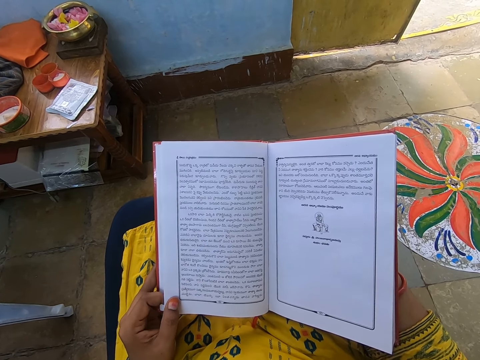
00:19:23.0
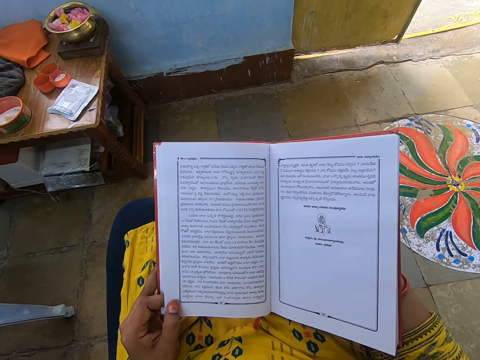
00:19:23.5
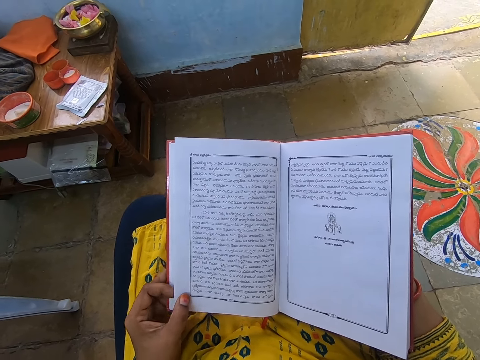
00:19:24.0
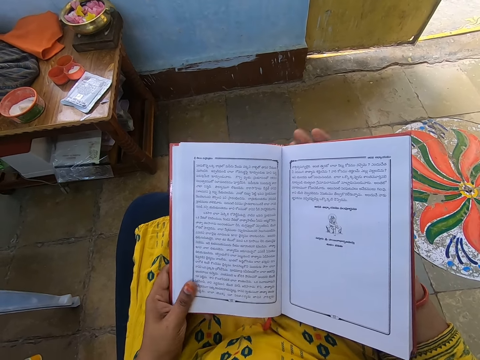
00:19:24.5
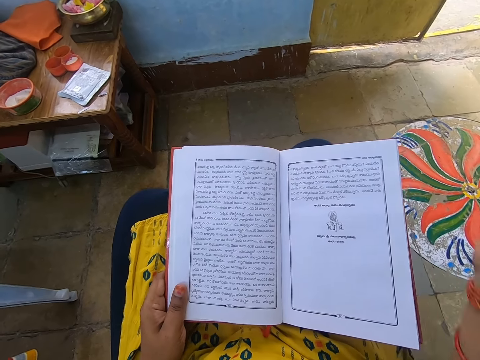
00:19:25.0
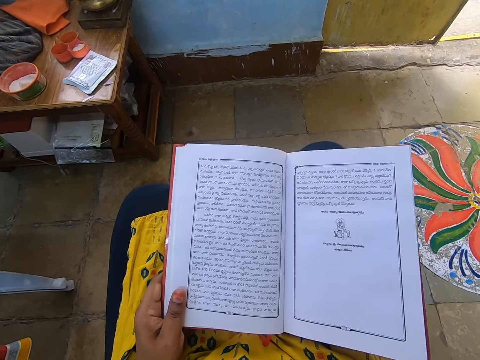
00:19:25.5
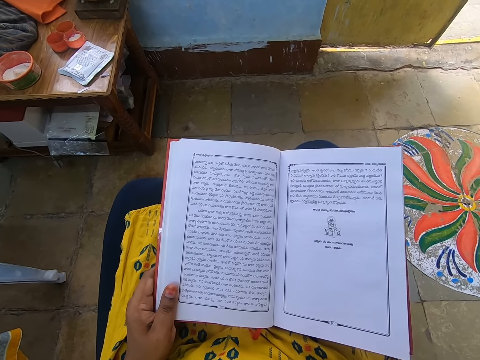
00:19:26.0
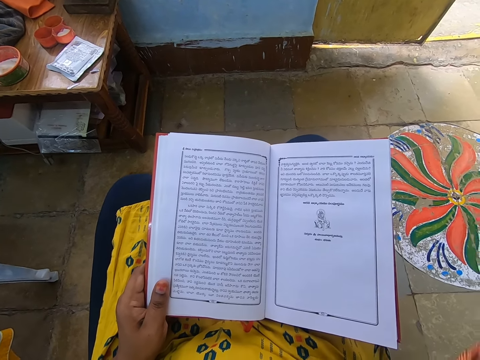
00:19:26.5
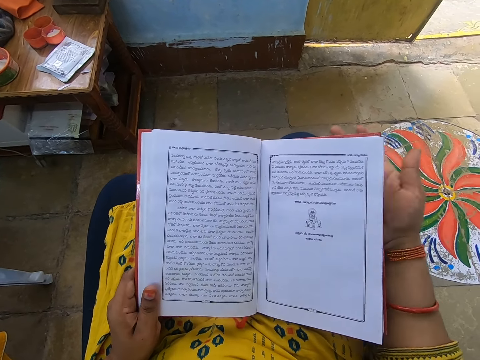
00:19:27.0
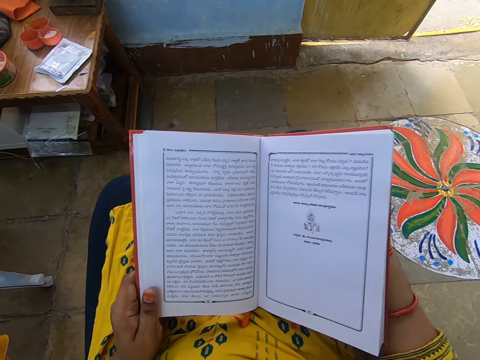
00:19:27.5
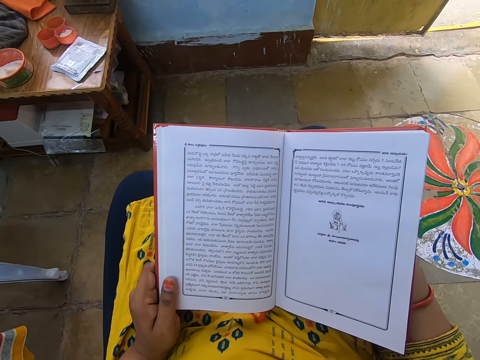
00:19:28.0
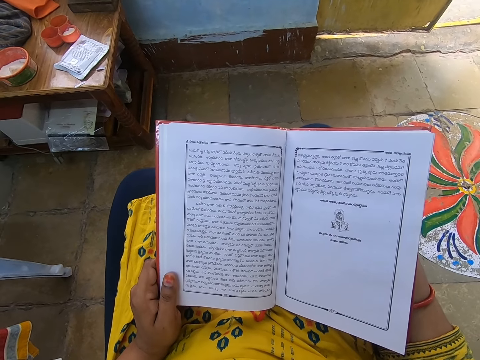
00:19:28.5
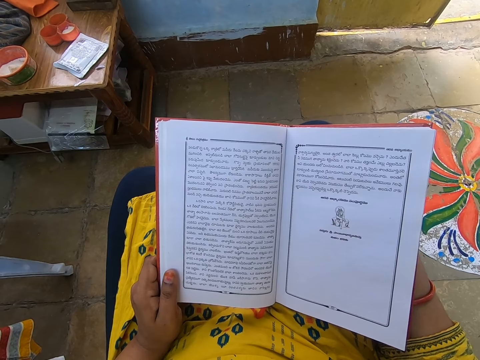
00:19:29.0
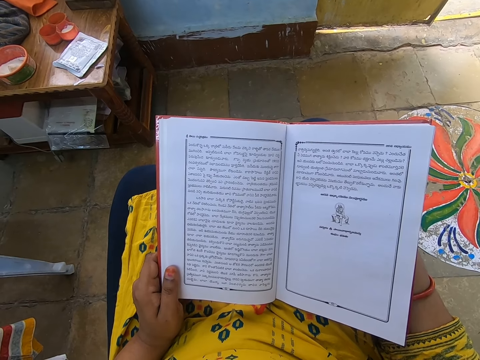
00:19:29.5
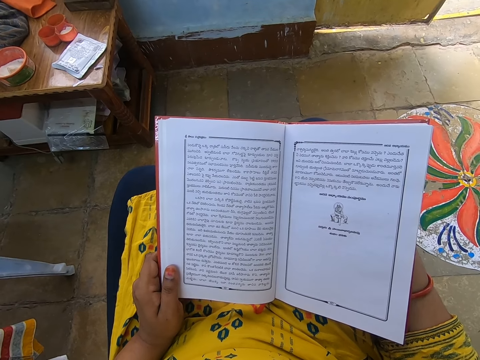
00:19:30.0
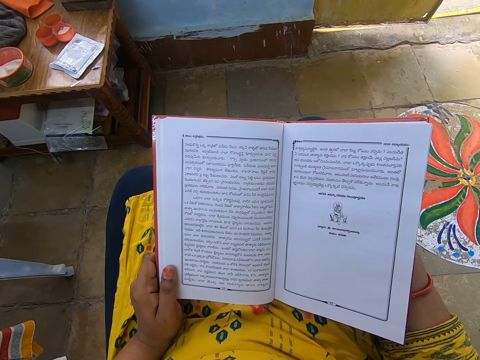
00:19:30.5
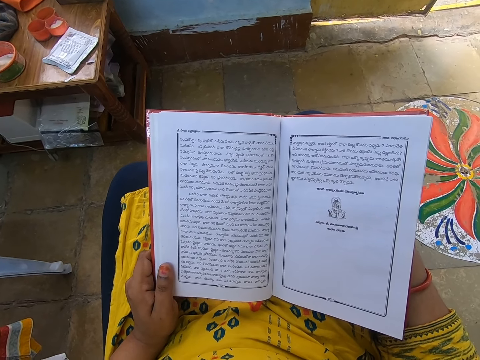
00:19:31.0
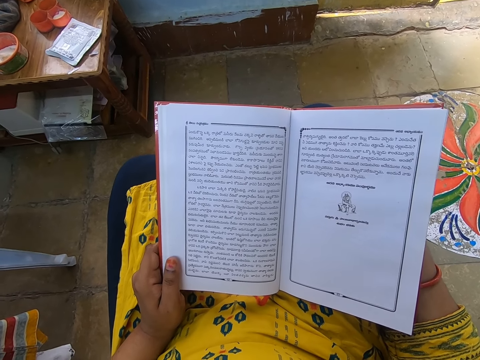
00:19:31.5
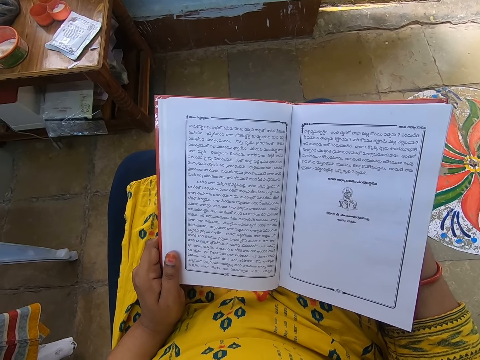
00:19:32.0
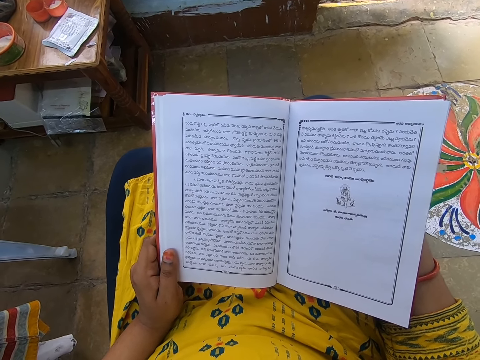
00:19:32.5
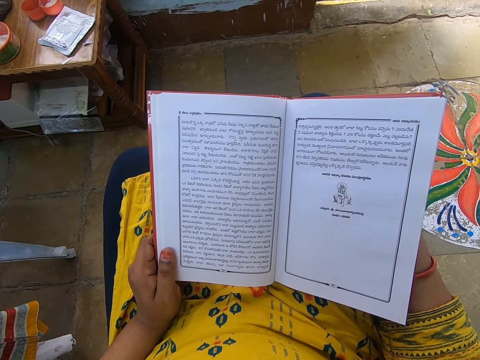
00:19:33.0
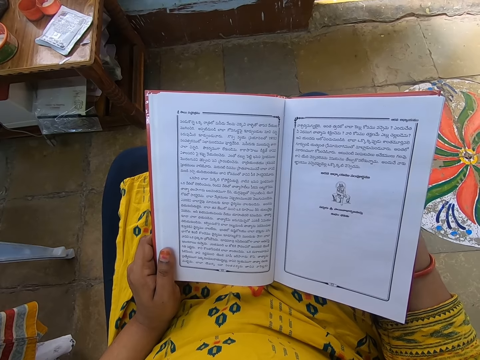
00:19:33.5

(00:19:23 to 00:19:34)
The camera wearer holds the book tight. She moves her one hand from the book. She touches something. She puts her one hand under the book.

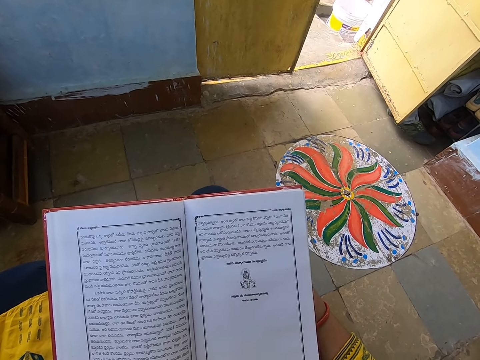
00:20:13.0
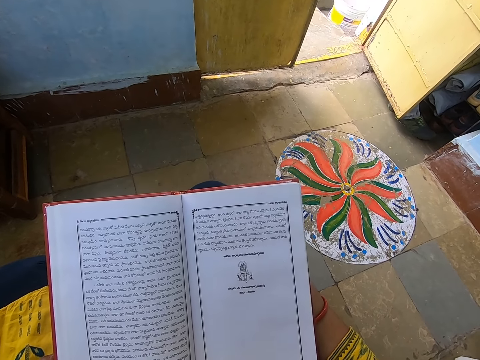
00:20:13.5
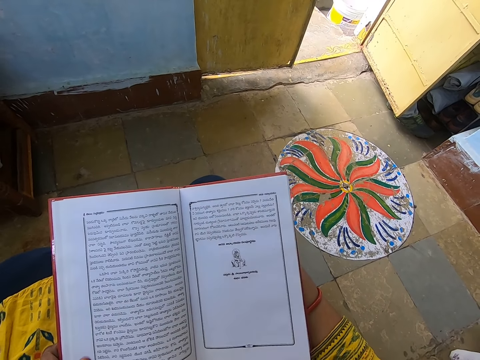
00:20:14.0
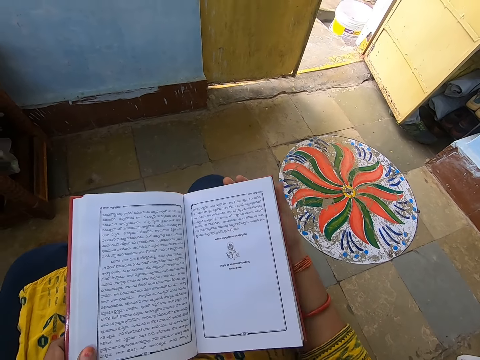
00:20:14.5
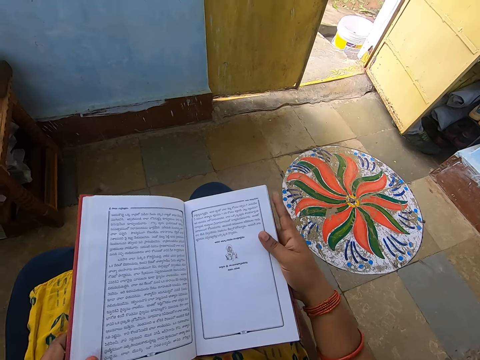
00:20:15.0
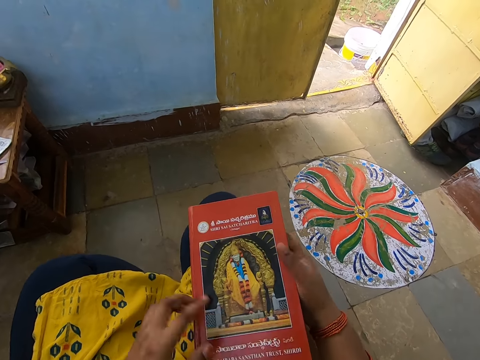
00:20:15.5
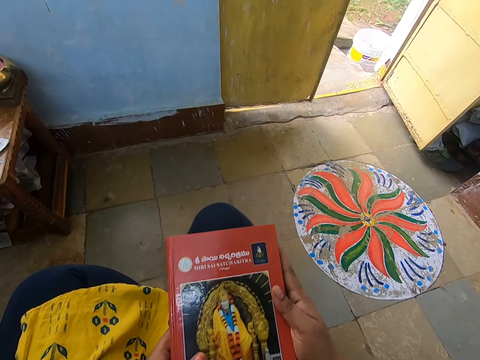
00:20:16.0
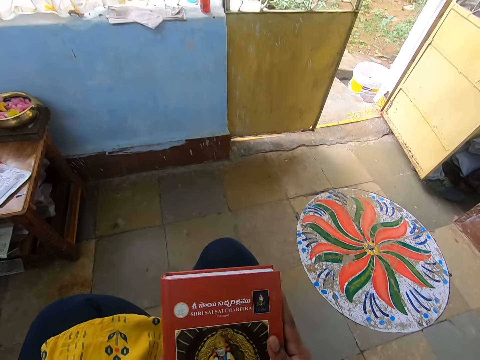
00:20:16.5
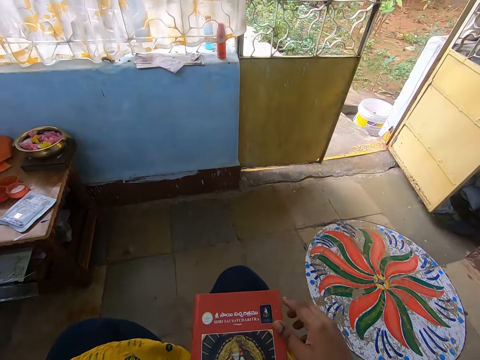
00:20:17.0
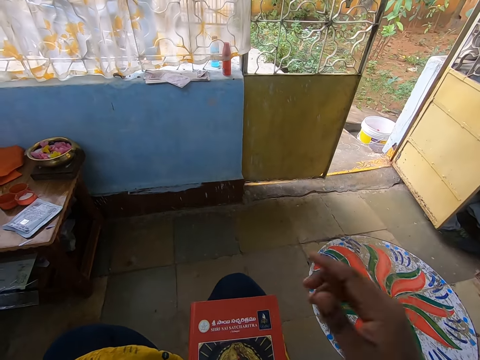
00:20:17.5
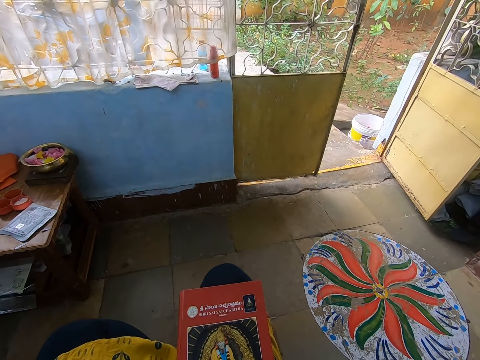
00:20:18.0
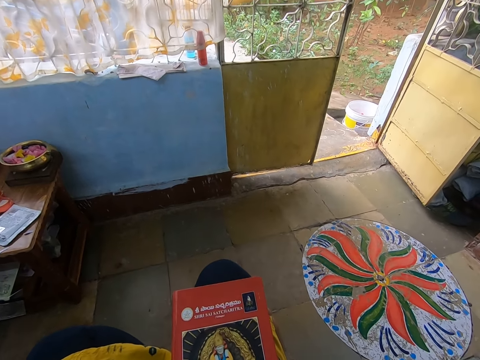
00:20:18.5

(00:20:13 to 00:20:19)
The camera wearer closes the book with her left hand. She touches her face with her right hand.
